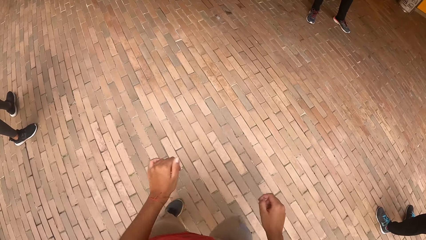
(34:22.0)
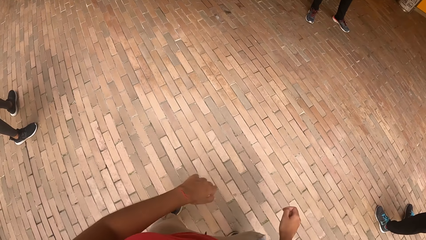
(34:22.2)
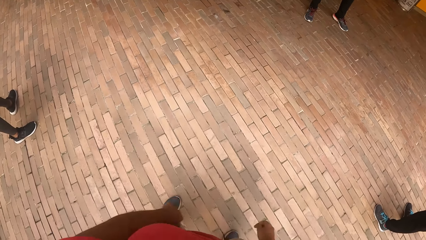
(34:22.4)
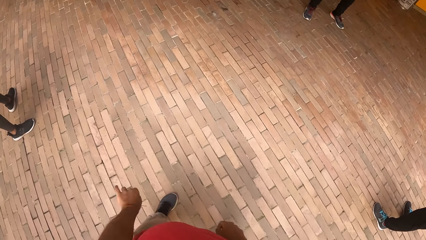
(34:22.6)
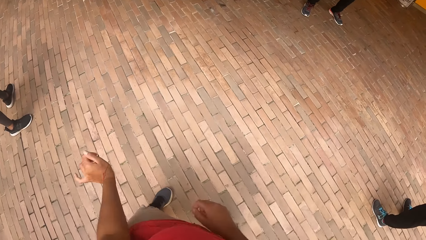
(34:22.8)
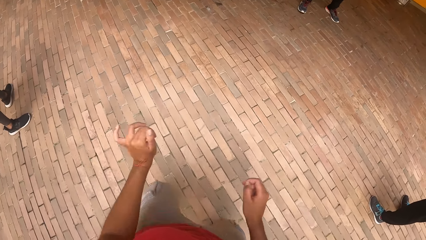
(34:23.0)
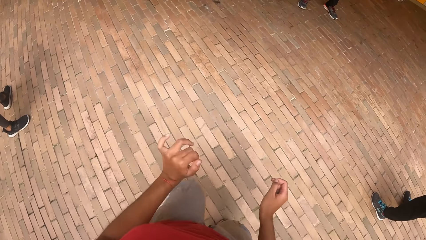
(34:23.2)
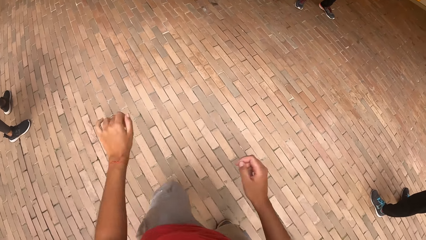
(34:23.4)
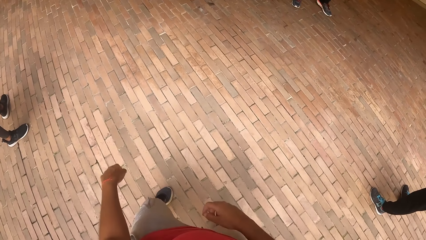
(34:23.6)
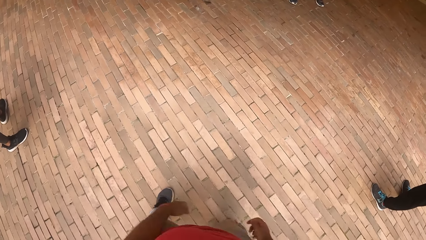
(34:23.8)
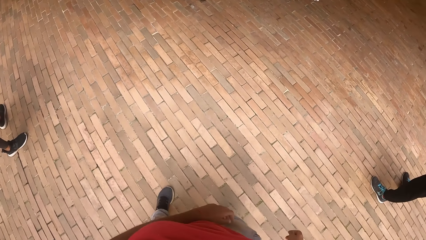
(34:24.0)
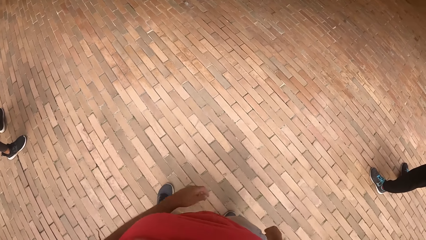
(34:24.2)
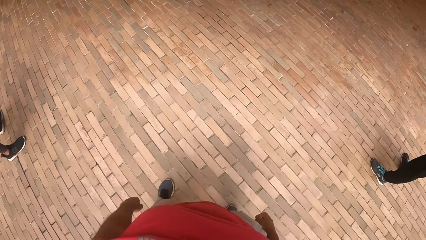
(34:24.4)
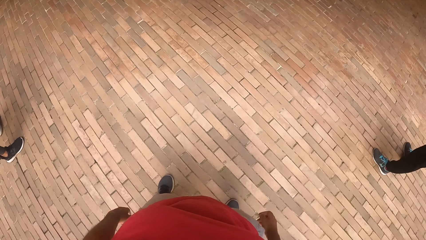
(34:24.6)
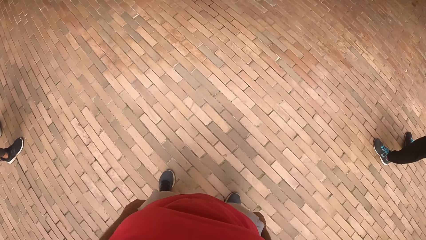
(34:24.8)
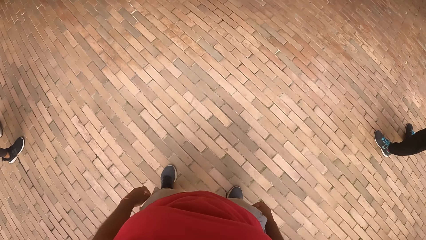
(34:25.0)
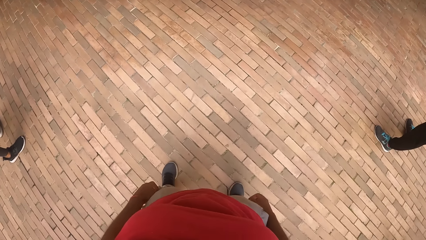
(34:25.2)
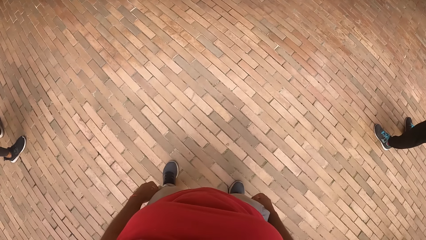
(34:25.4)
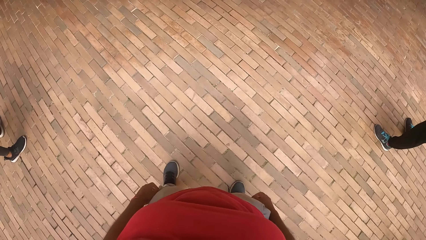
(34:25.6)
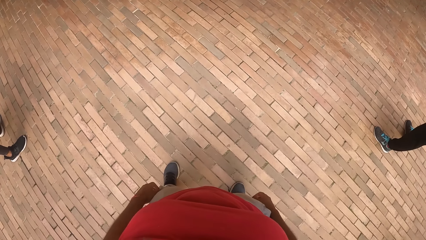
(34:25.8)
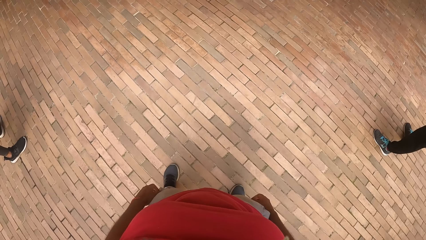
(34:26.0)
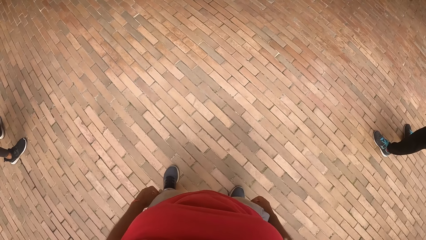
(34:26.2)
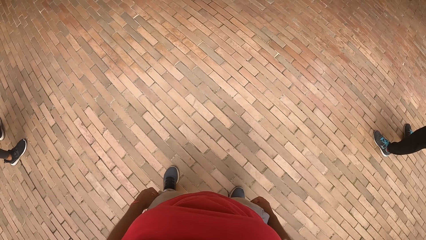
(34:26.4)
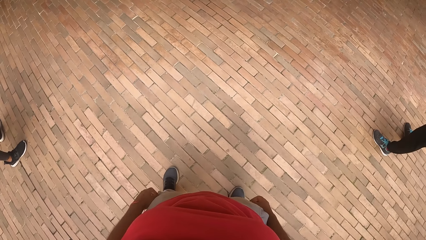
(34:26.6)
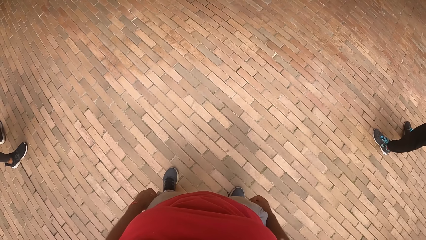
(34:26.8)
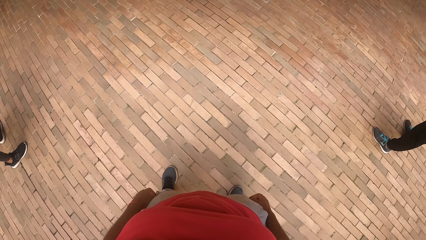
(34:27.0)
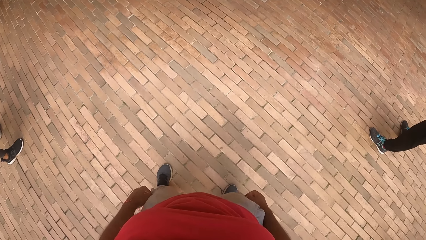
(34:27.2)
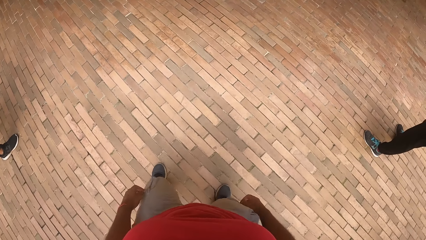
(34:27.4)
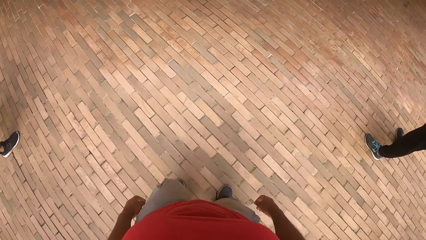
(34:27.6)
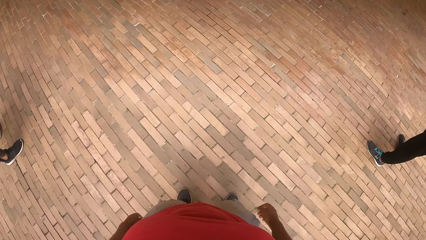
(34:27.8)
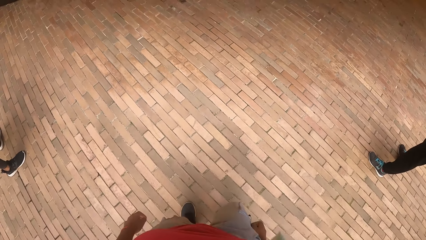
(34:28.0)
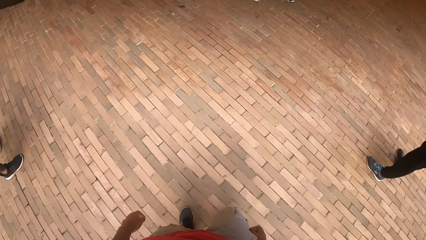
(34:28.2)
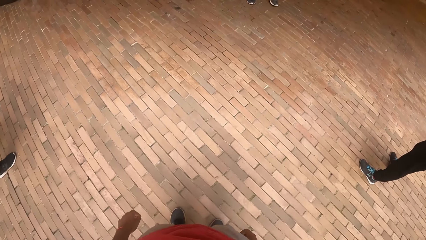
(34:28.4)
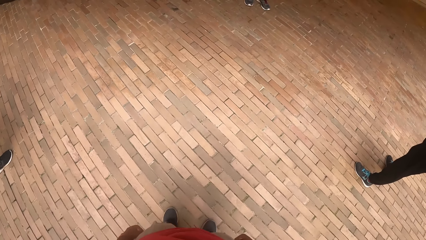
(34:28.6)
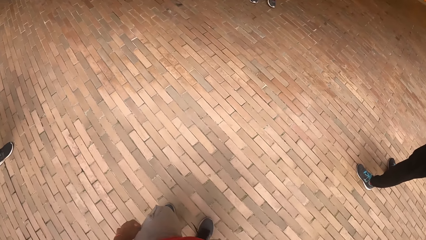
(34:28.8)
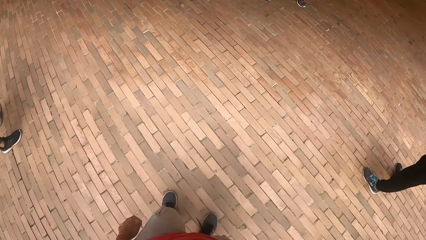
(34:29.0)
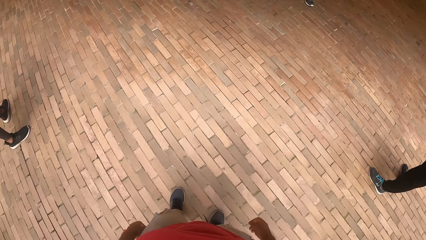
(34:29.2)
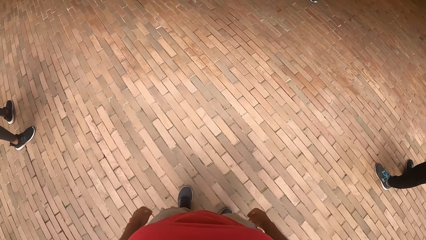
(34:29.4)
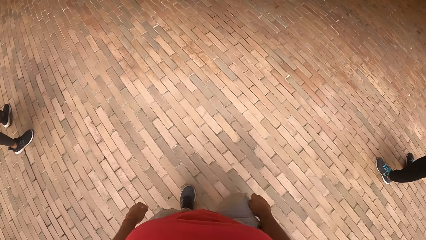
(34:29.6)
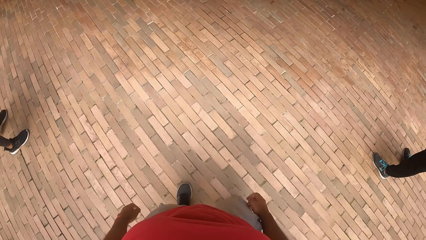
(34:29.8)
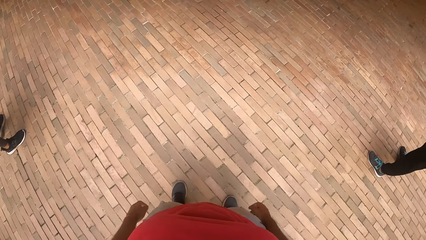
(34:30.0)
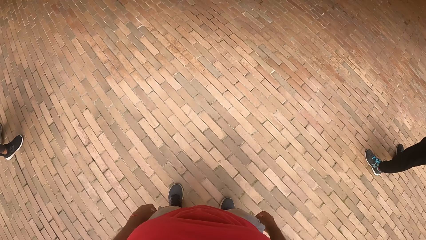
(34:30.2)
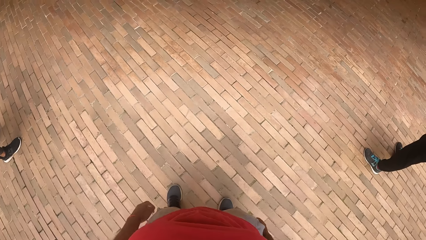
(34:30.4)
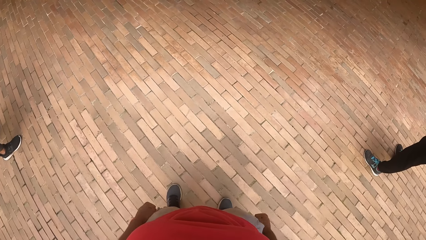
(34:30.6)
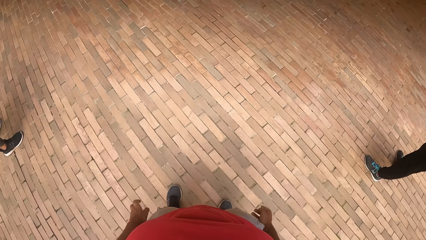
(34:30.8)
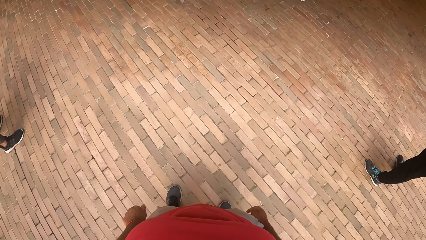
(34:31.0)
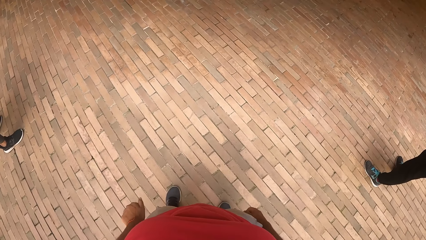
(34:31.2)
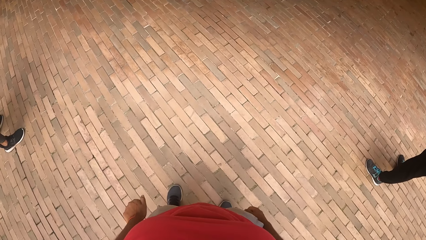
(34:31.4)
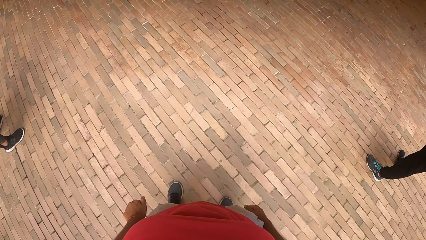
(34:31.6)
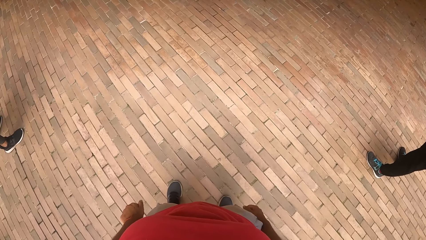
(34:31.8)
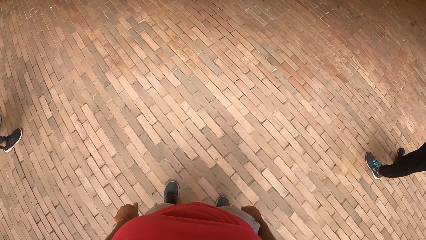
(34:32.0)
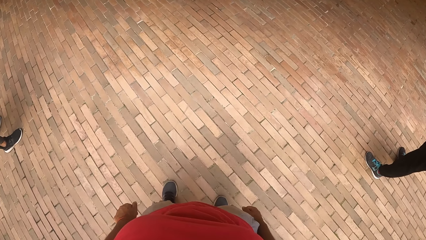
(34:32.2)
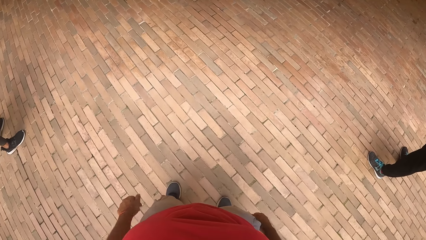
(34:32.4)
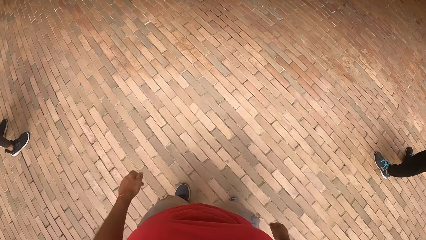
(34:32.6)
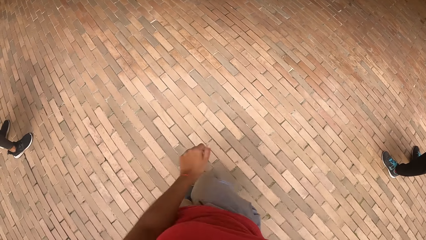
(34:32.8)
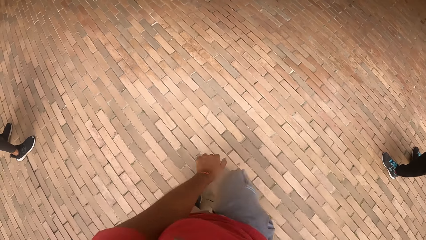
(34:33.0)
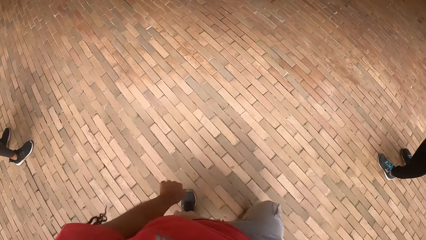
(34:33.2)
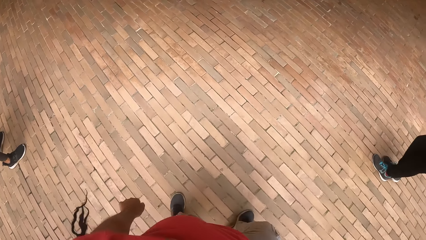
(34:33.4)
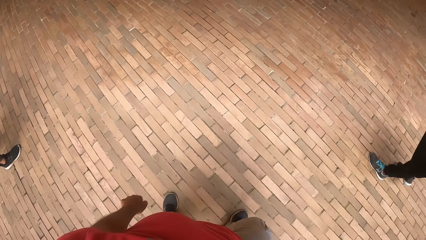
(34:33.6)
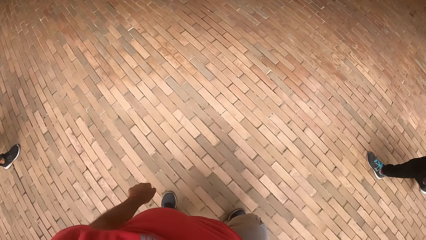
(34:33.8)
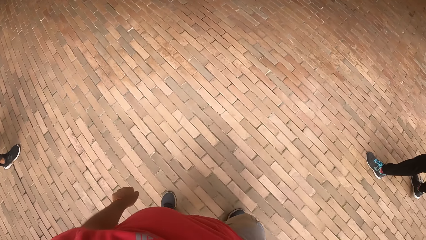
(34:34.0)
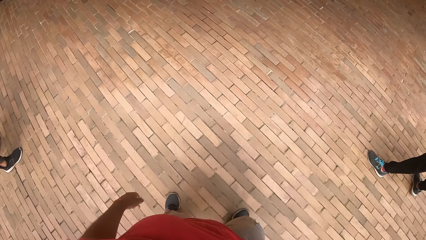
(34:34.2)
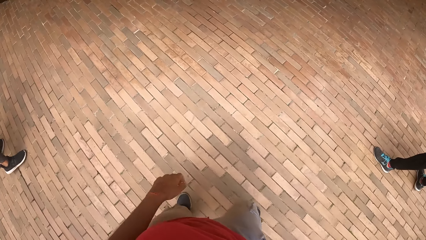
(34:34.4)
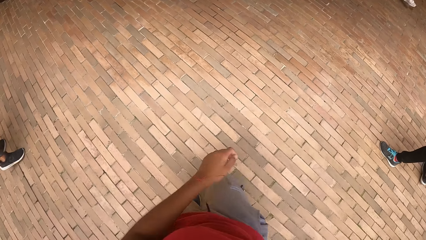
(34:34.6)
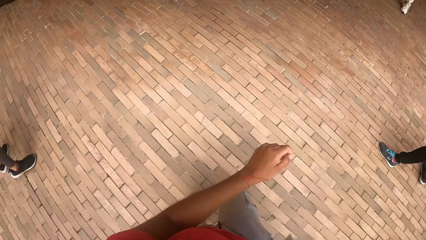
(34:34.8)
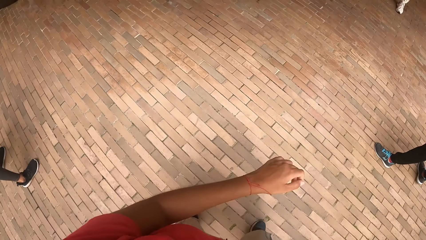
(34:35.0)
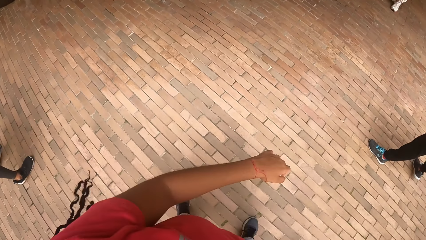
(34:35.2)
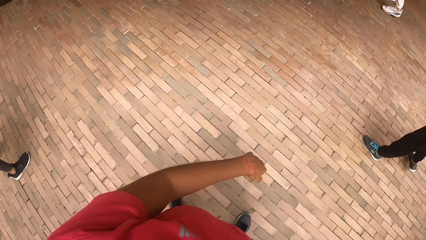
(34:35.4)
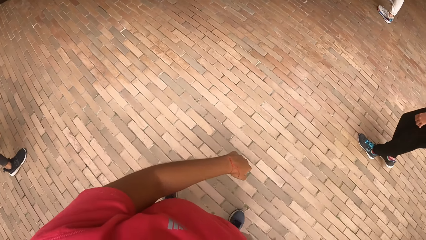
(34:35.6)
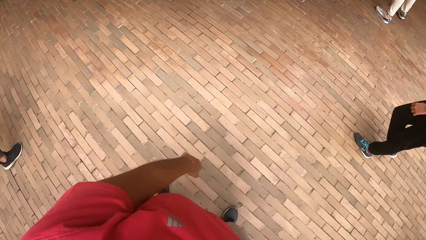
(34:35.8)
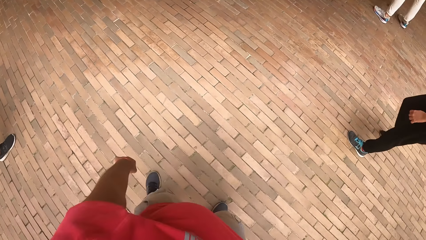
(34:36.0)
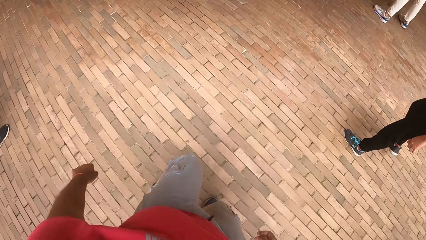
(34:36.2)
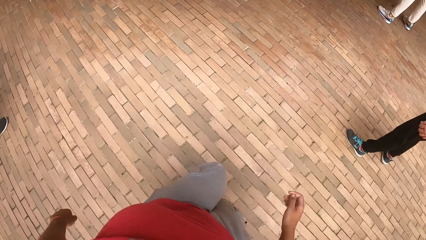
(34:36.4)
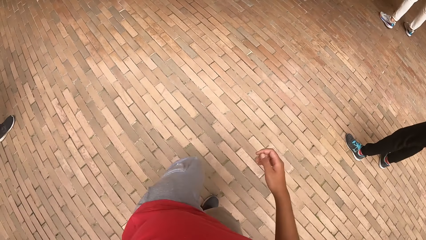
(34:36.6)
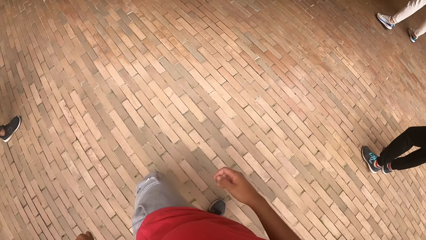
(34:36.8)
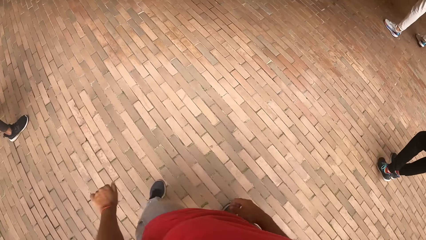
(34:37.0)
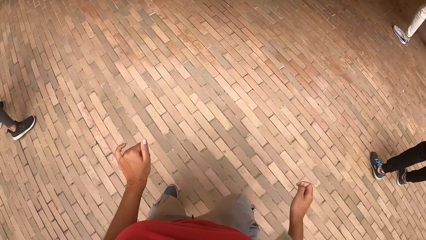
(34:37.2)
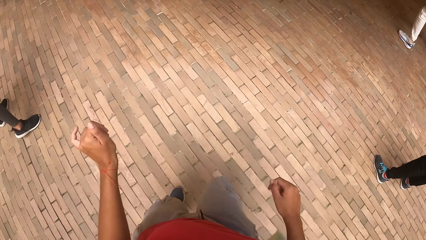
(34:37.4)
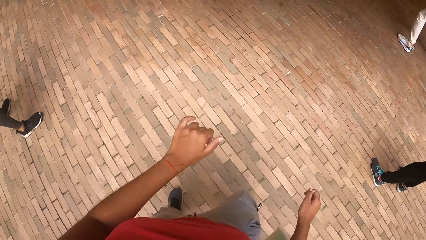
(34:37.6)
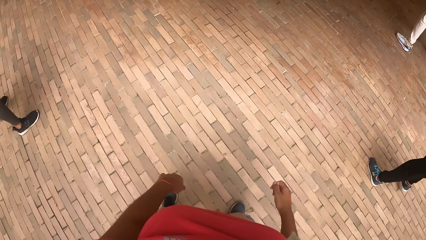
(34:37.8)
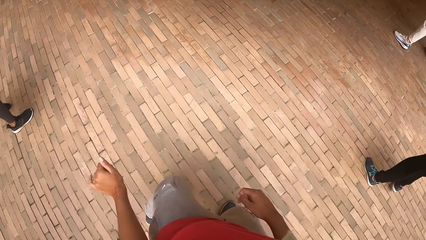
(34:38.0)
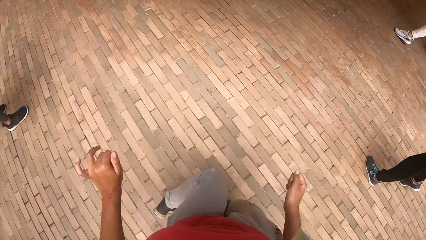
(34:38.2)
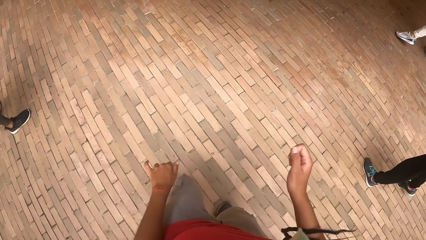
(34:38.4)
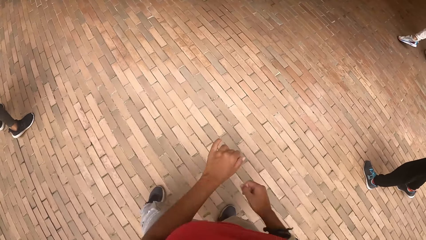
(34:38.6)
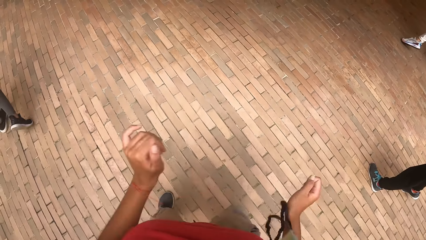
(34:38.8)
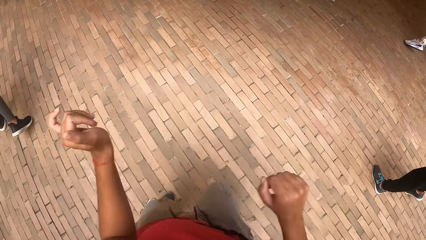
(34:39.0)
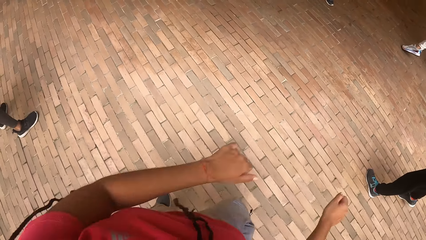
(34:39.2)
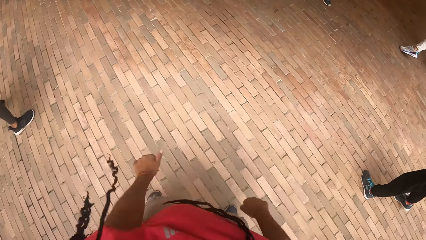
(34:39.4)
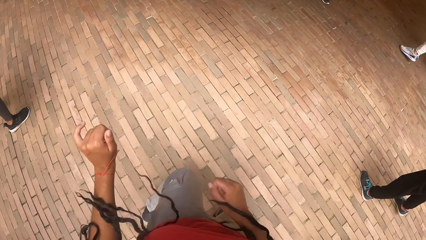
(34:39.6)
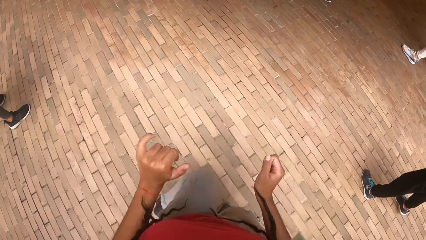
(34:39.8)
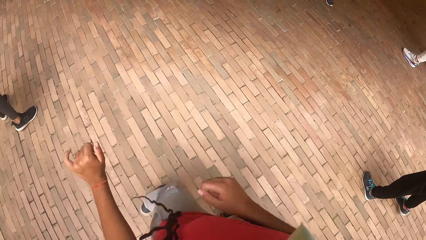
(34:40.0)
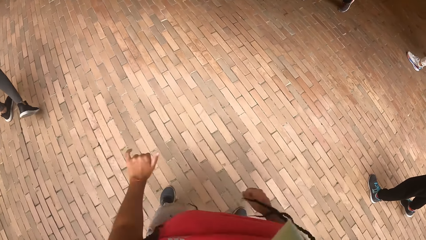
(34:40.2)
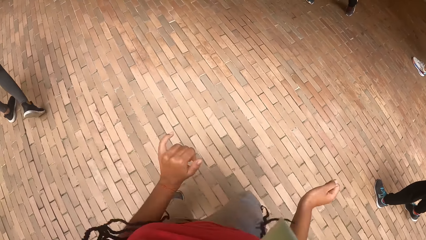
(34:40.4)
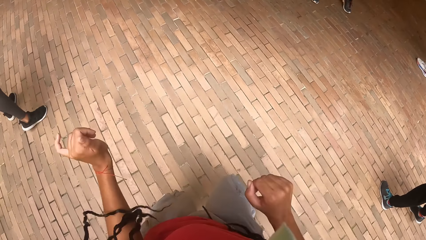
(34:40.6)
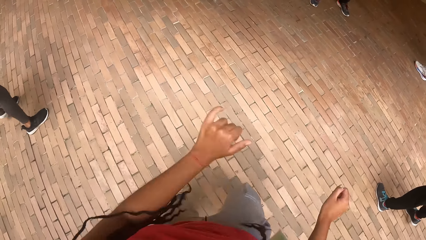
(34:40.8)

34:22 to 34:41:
The camera wearer starts dancing. They exercise.
